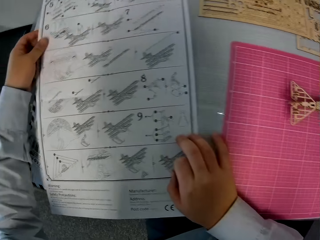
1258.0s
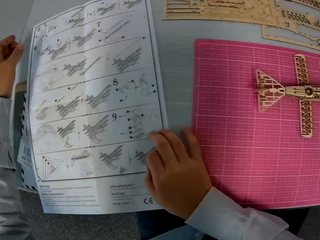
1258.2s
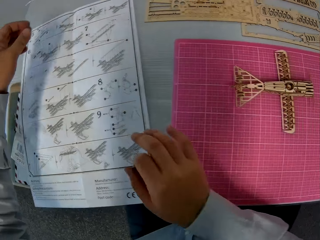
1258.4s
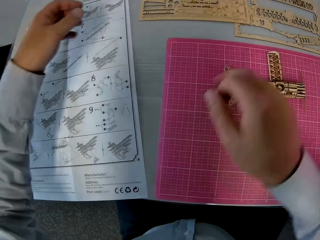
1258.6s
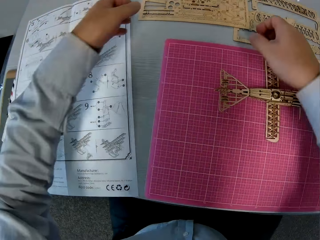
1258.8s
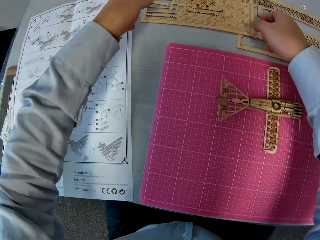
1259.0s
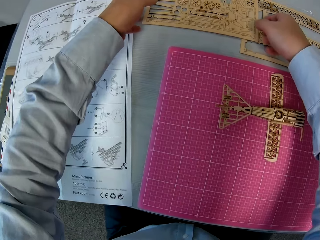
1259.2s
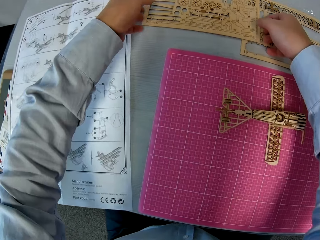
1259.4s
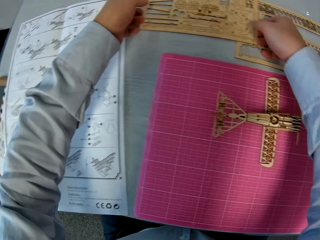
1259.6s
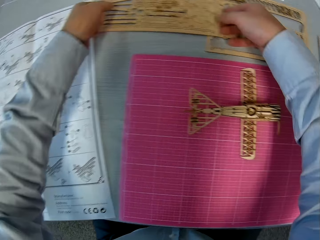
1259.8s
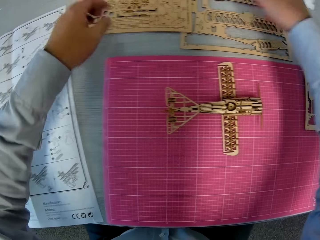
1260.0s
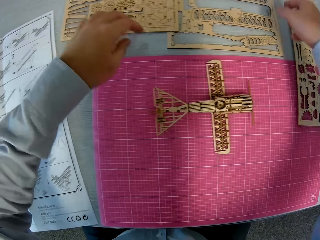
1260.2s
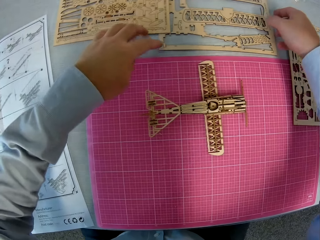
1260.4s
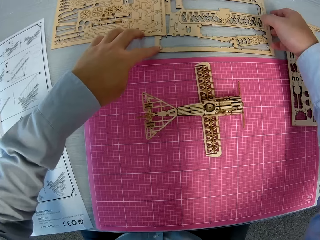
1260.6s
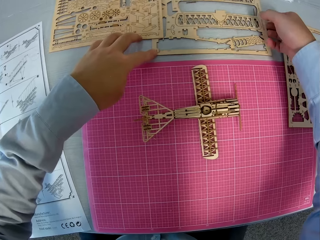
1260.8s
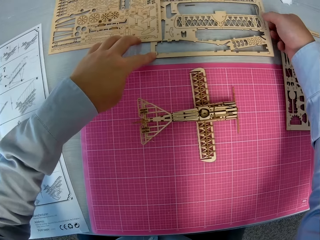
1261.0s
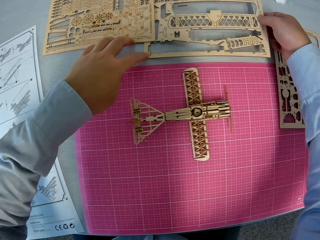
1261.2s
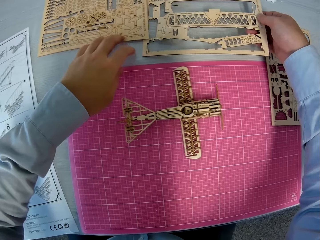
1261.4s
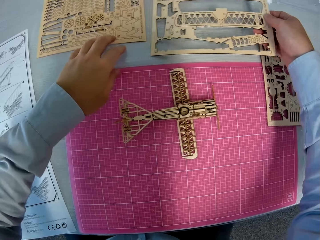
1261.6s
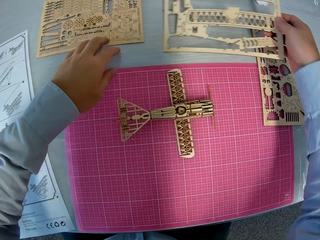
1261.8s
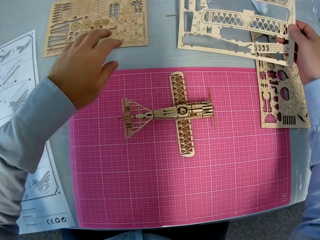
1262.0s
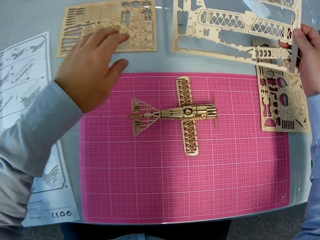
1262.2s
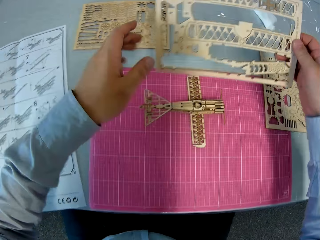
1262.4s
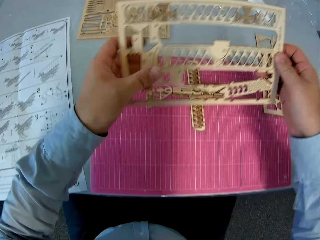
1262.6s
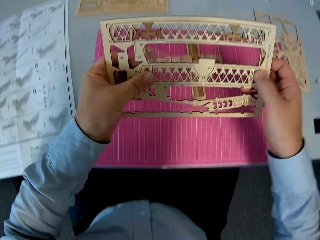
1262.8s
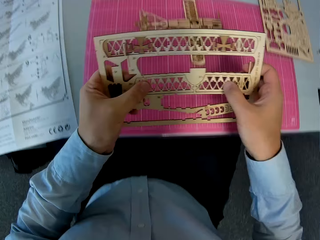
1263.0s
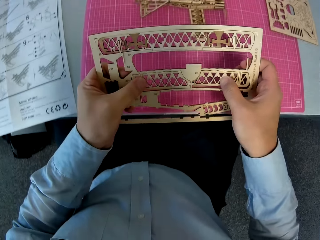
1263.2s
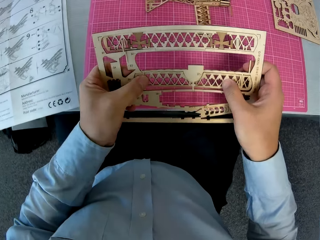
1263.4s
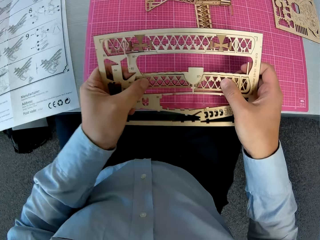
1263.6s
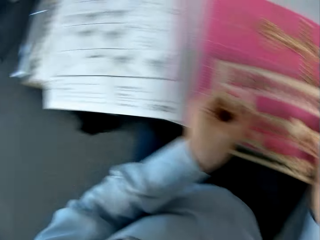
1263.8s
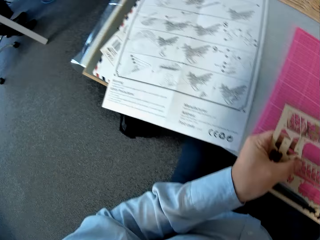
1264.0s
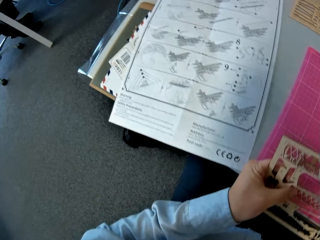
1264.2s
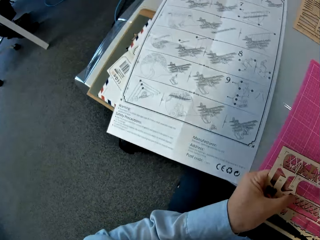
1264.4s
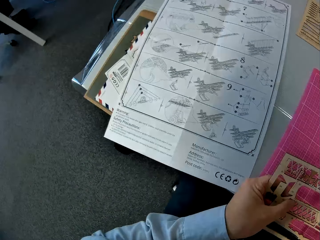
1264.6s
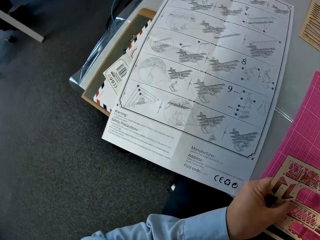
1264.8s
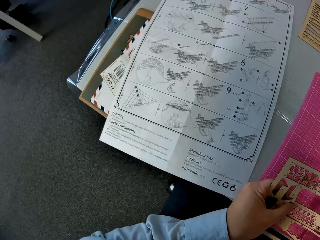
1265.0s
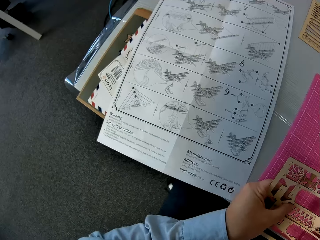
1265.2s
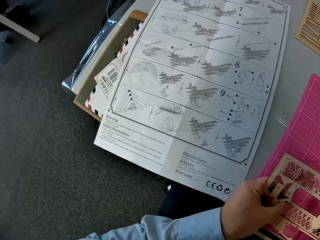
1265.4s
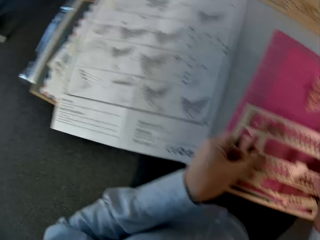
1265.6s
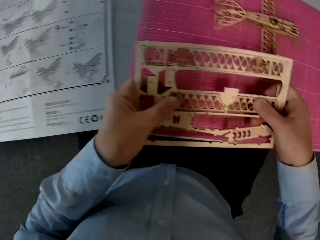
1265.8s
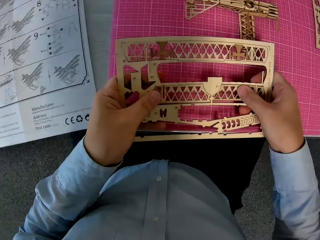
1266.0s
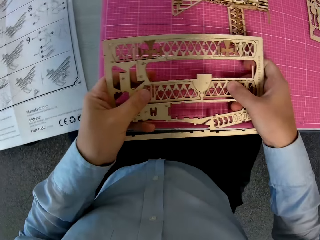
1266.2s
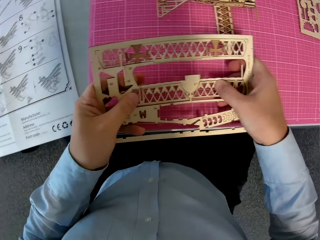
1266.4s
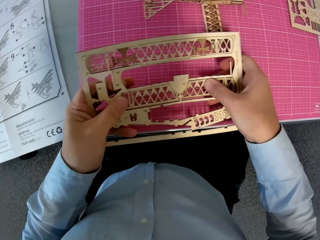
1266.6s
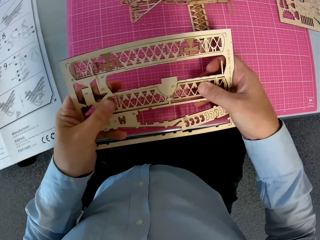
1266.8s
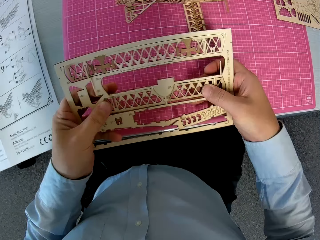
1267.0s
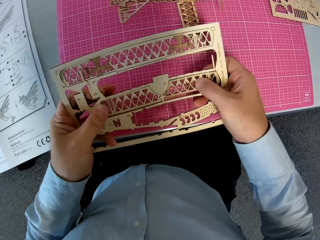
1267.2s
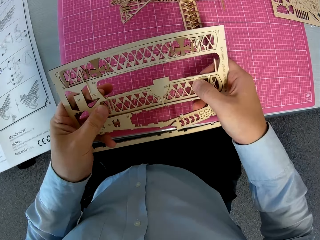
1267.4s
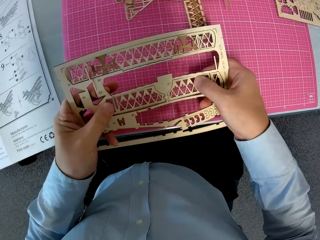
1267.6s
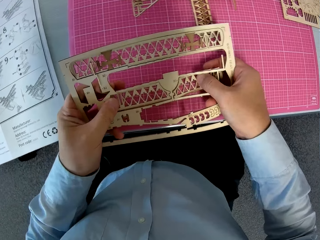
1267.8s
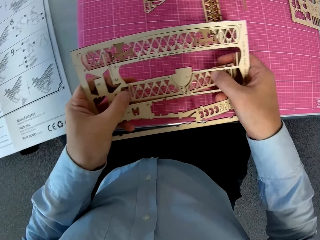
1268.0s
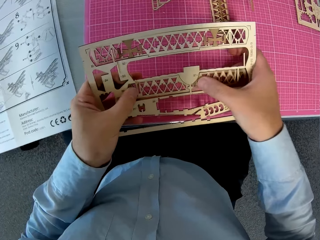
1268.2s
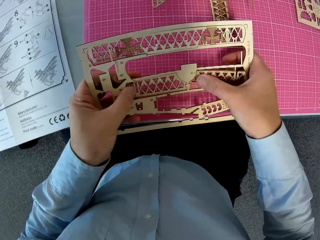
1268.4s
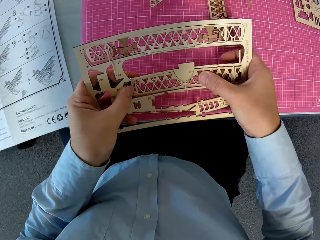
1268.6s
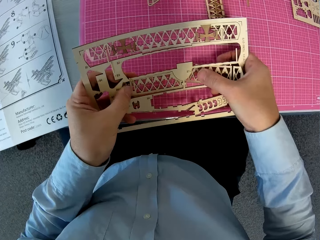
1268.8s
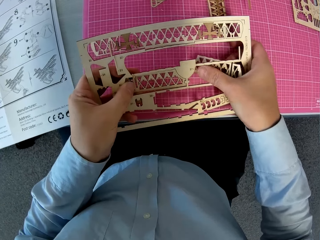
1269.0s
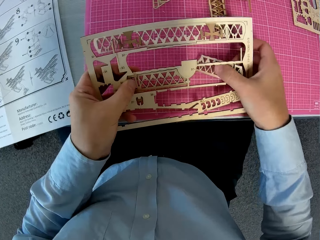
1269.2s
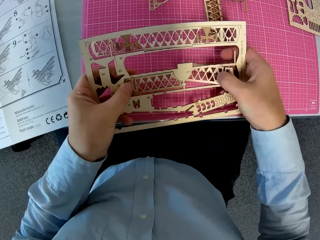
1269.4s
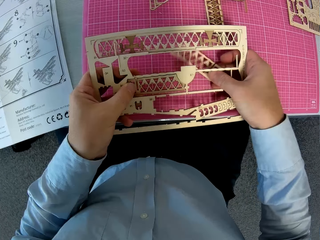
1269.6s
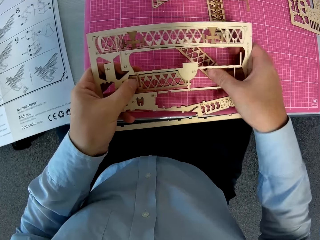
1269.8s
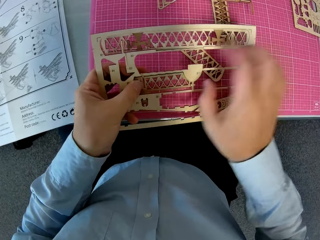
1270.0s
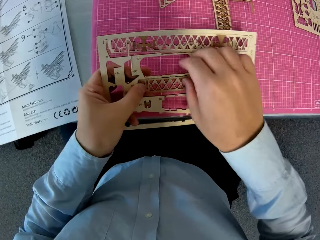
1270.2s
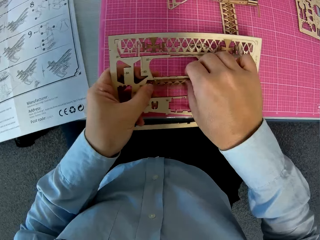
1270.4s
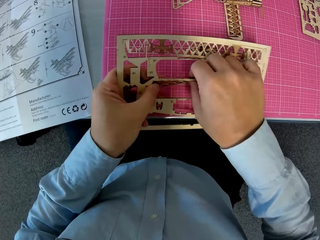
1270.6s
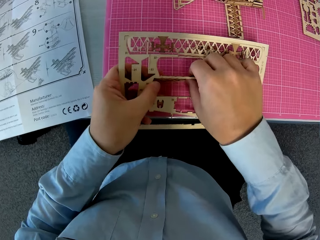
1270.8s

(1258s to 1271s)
The camera wearer places his hands on the wooden sheet beside the instruction manual. He picks up the wooden sheet before the cutting sheet on the table. He detaches wooden pieces from the wooden sheet with his hands. He glances at the instruction manual. He removes something.

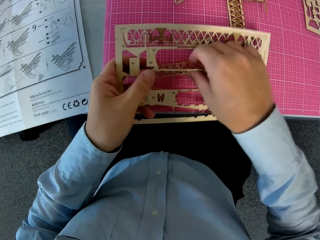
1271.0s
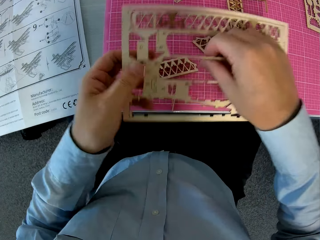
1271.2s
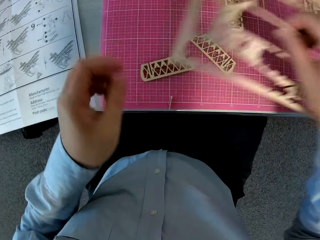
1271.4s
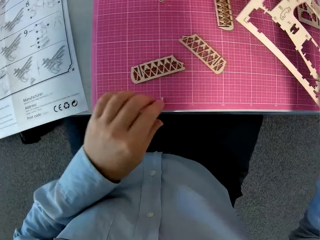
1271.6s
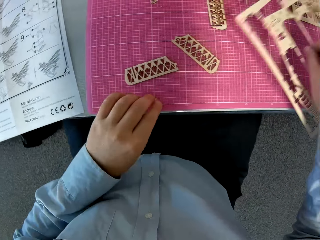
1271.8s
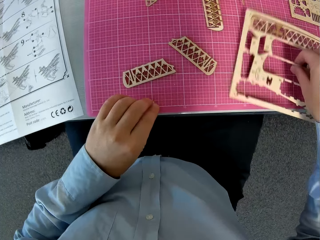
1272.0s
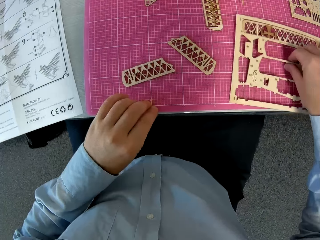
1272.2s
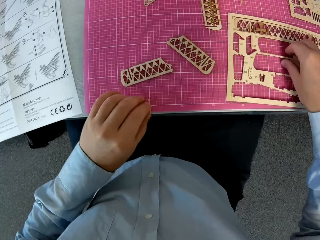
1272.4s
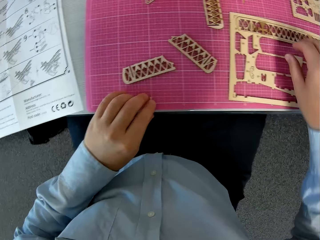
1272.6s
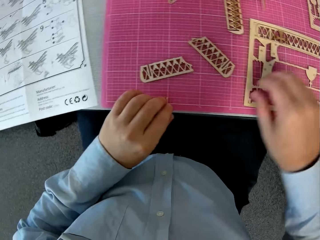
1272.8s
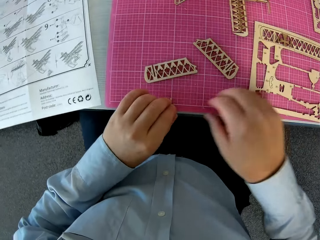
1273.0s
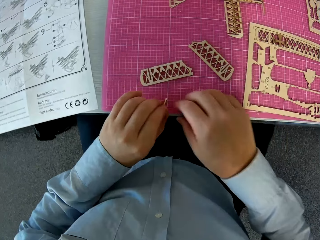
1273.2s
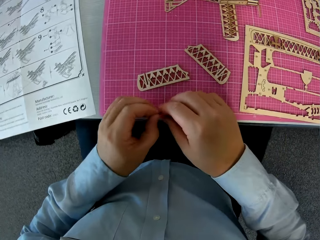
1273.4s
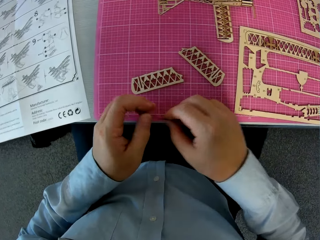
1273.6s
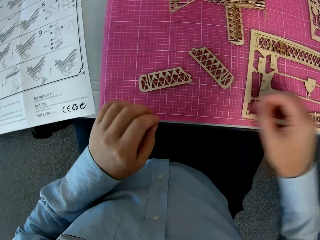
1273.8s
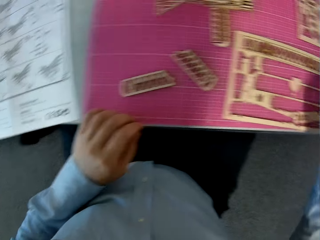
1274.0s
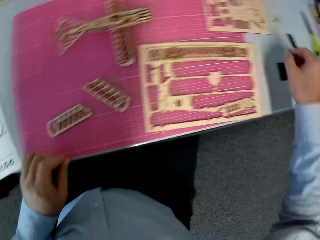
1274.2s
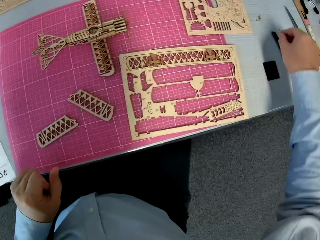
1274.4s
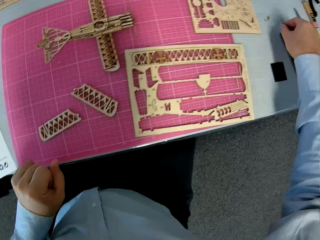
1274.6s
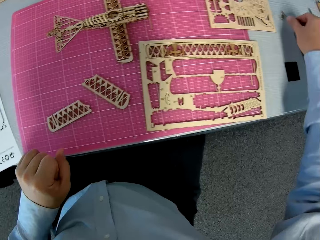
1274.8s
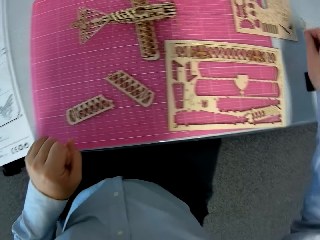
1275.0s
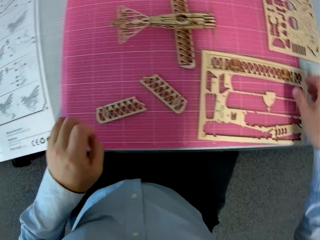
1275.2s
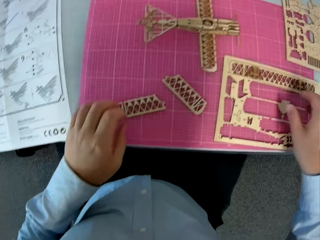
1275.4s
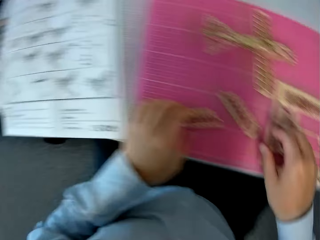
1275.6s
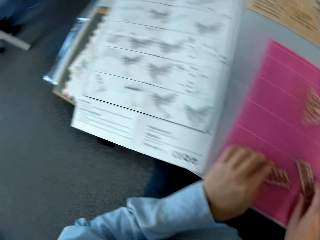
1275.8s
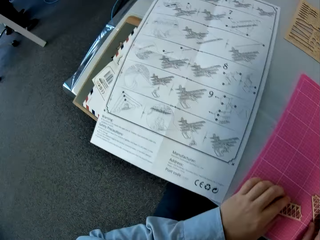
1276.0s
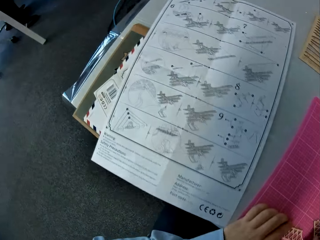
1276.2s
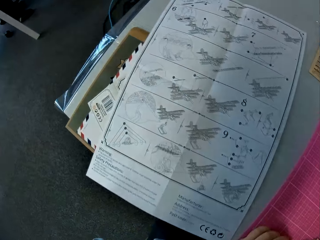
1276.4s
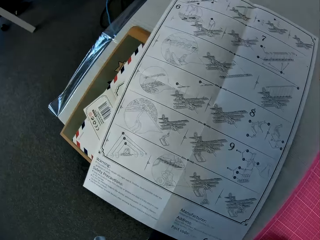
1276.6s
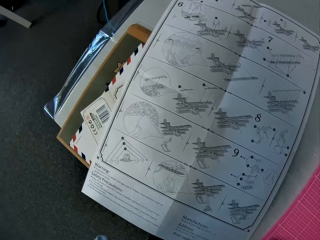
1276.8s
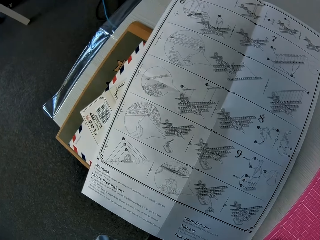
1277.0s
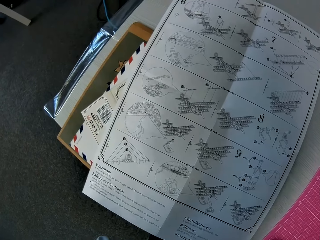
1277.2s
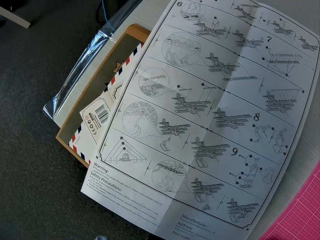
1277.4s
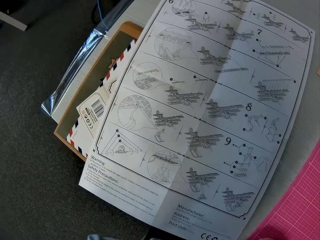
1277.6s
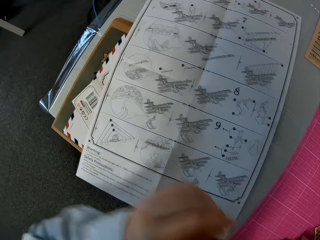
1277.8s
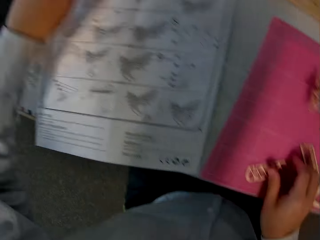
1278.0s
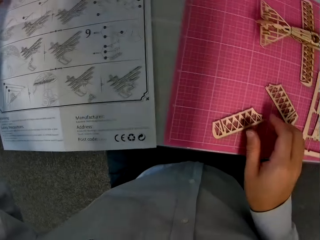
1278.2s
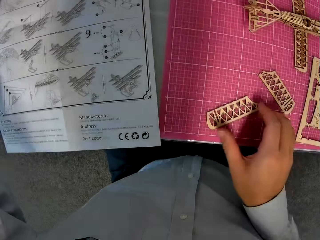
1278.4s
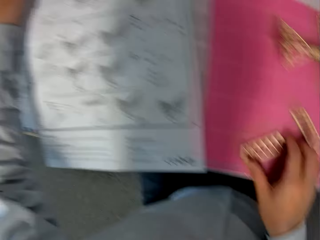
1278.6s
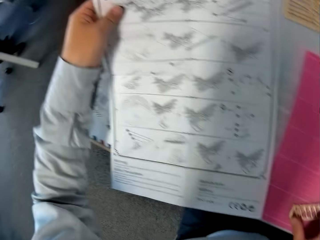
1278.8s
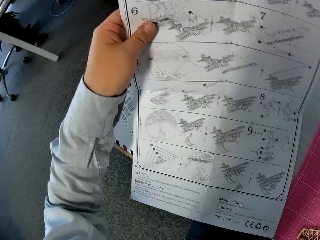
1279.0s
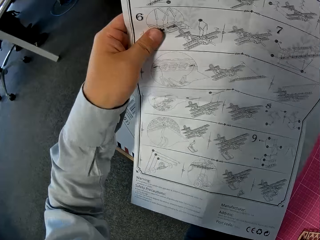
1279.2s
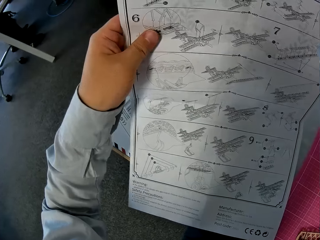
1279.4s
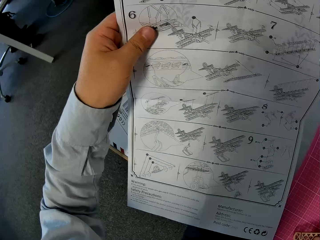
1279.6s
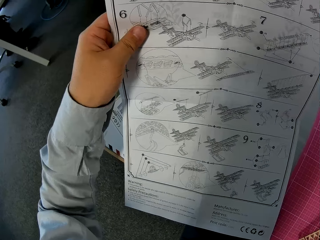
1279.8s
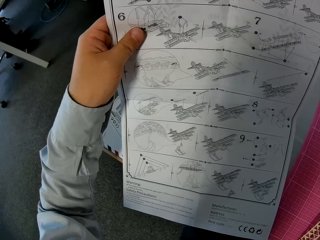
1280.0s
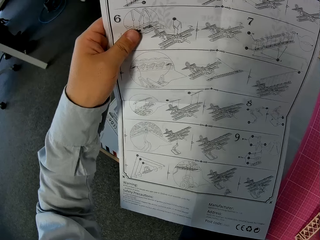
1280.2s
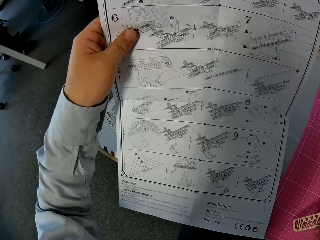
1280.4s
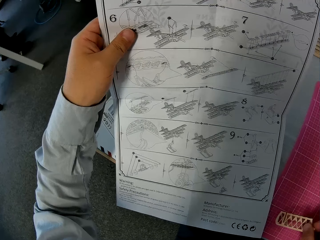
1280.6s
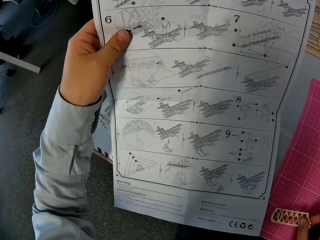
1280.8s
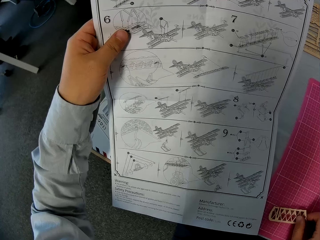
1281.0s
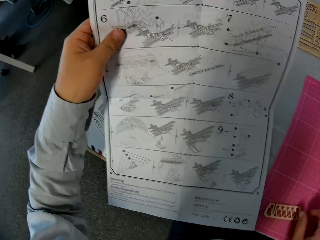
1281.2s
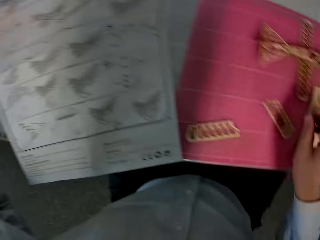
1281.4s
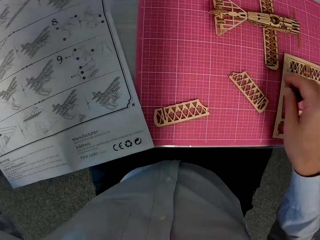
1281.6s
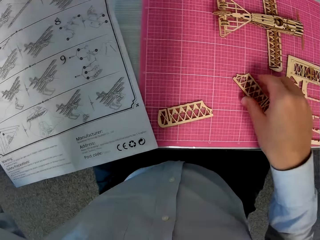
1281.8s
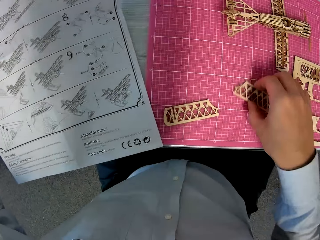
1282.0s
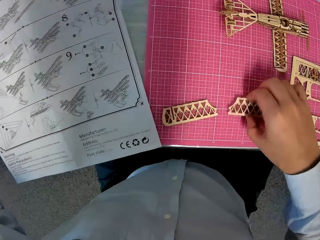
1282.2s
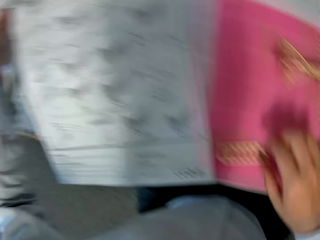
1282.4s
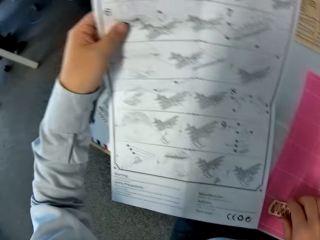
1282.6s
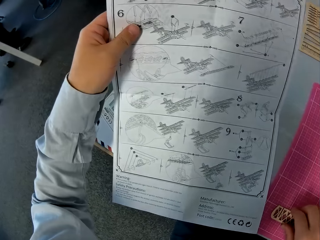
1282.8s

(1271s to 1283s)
The camera wearer places the wooden sheet on the cutting sheet with his right hand. He picks up a wooden piece from the cutting sheet. He drops the wooden piece on the table. He glances at the instruction manual. He places his hands on two wooden pieces on the cutting sheet. He holds the chart in his hand. He raises the instruction manual with his left hand. He stares at the drawings. He places the wooden piece in his right hand on the cutting sheet. He places his hand on a wooden piece on the cutting sheet.
